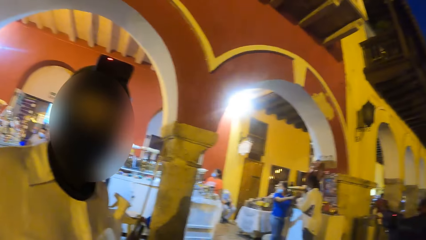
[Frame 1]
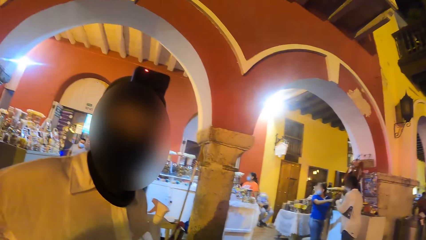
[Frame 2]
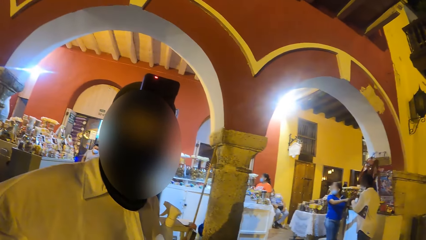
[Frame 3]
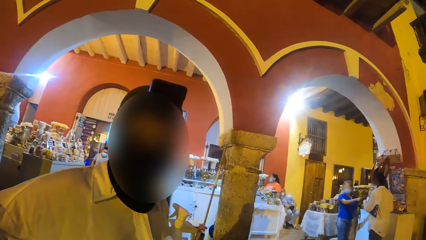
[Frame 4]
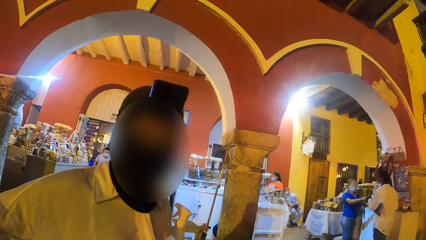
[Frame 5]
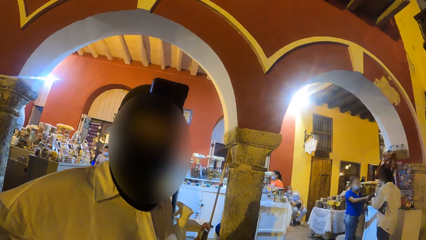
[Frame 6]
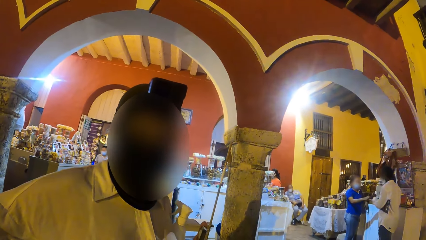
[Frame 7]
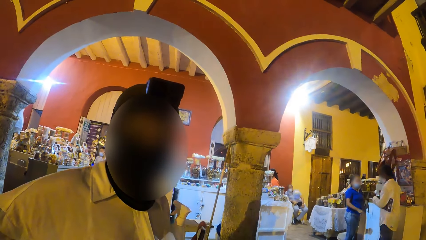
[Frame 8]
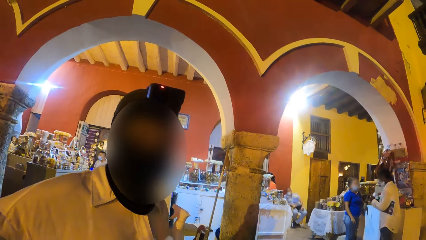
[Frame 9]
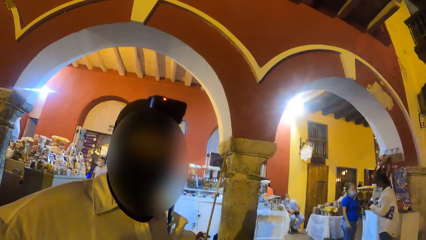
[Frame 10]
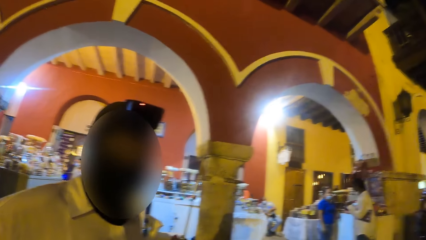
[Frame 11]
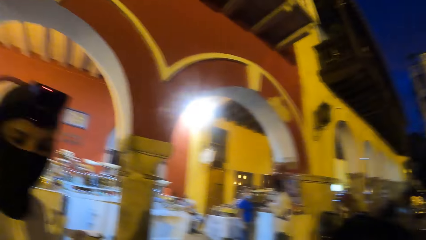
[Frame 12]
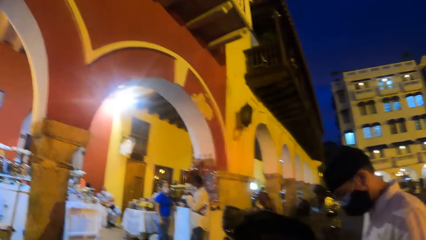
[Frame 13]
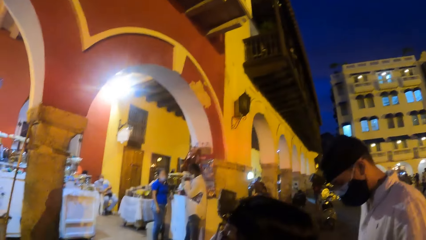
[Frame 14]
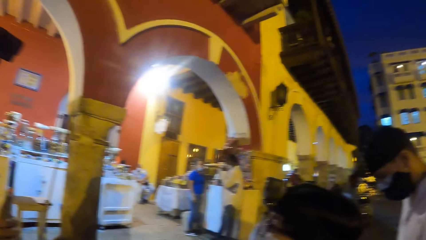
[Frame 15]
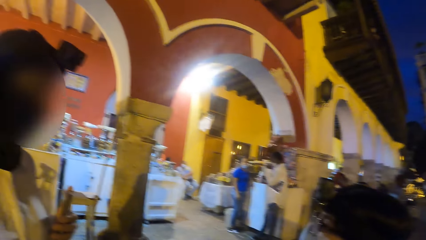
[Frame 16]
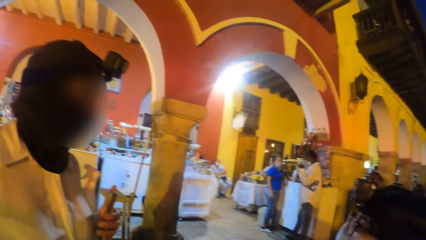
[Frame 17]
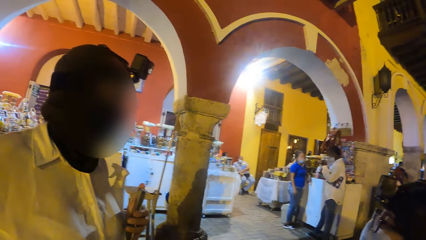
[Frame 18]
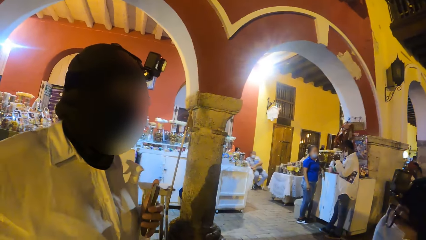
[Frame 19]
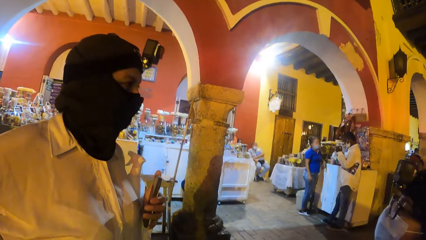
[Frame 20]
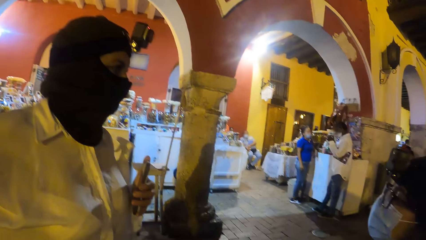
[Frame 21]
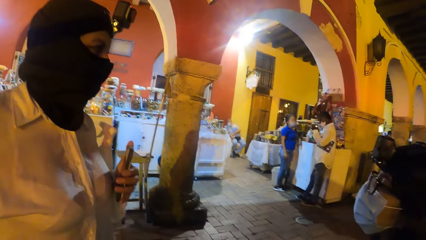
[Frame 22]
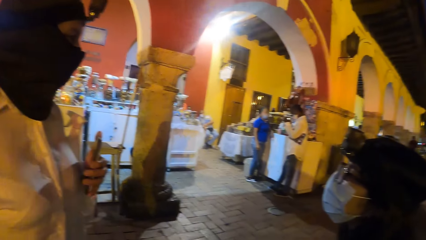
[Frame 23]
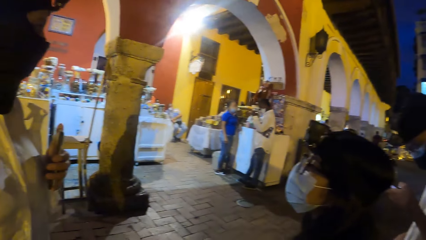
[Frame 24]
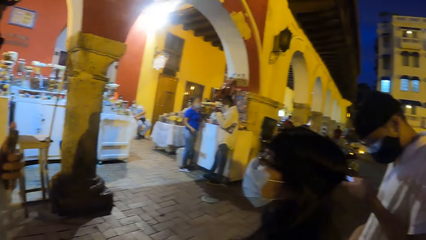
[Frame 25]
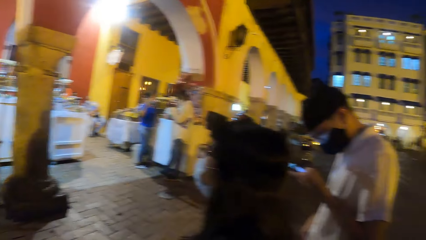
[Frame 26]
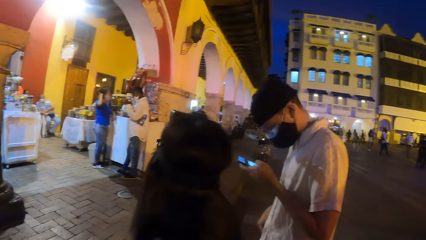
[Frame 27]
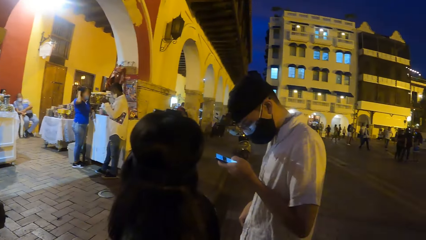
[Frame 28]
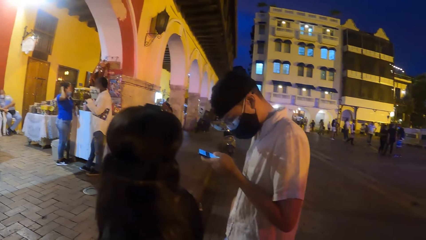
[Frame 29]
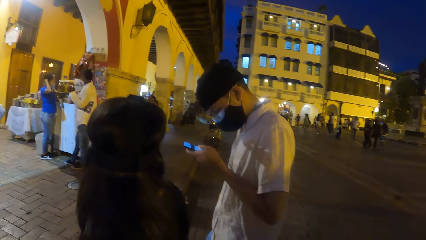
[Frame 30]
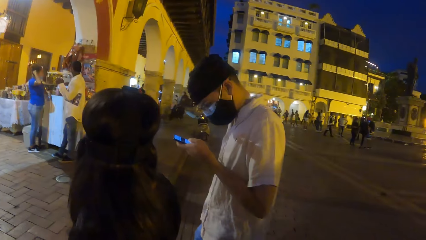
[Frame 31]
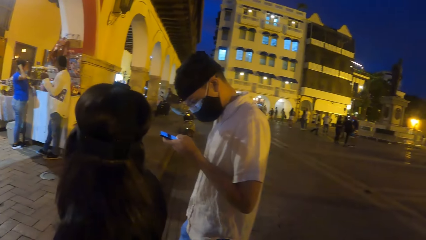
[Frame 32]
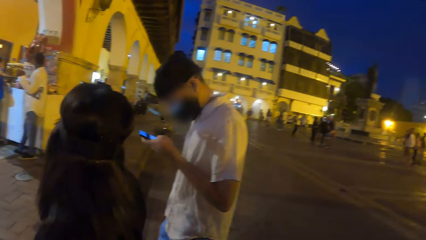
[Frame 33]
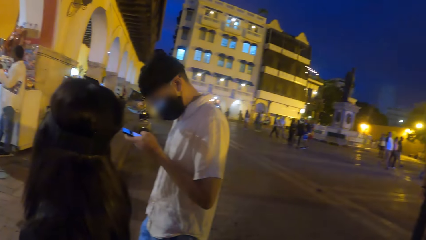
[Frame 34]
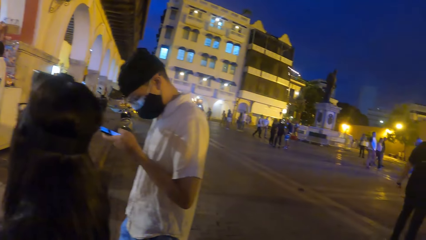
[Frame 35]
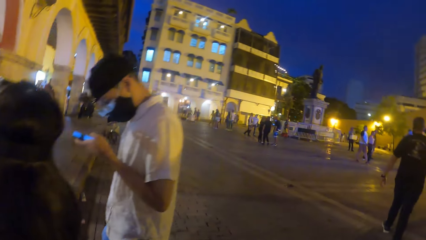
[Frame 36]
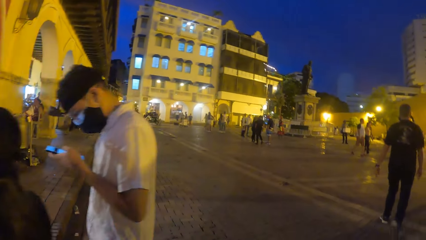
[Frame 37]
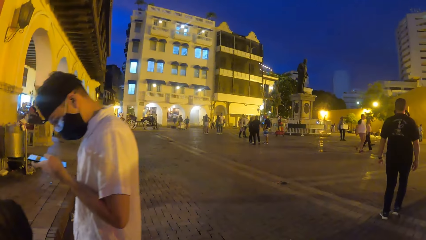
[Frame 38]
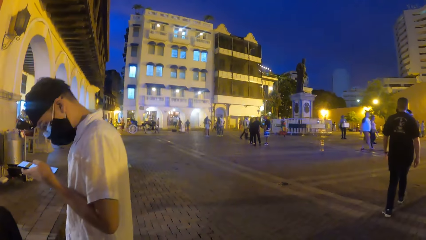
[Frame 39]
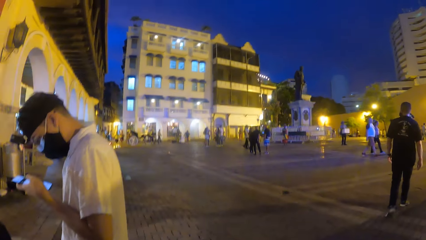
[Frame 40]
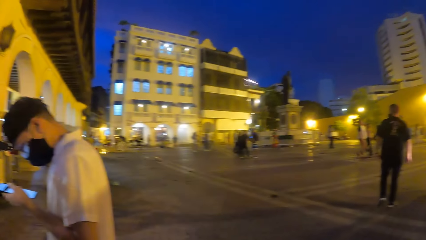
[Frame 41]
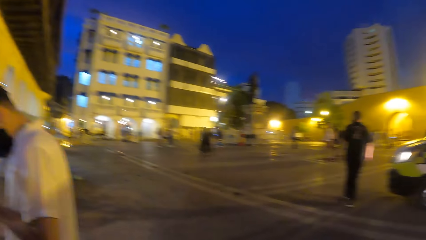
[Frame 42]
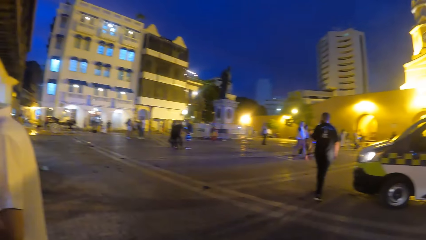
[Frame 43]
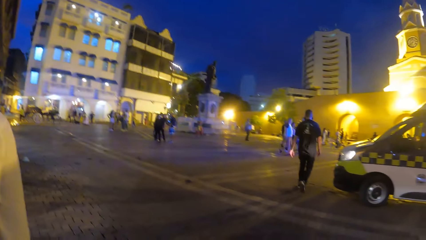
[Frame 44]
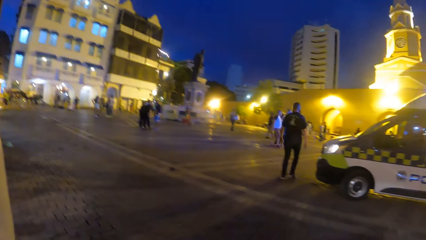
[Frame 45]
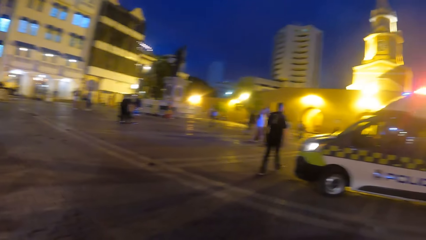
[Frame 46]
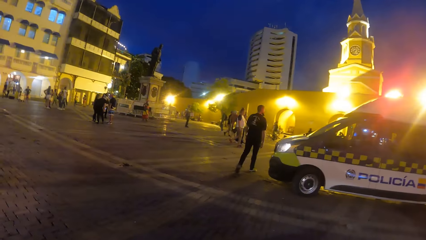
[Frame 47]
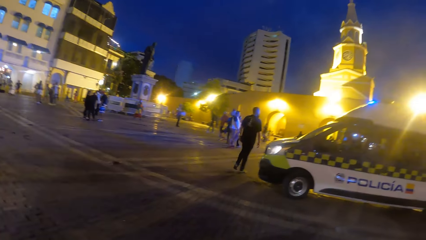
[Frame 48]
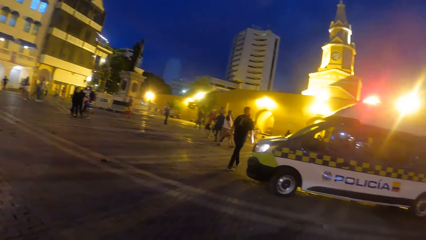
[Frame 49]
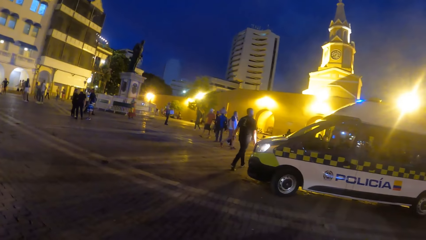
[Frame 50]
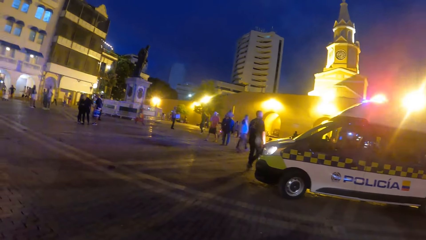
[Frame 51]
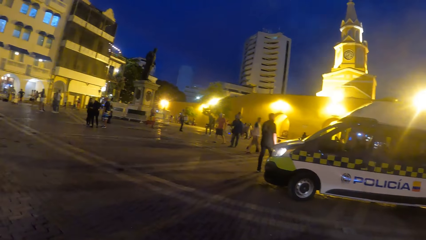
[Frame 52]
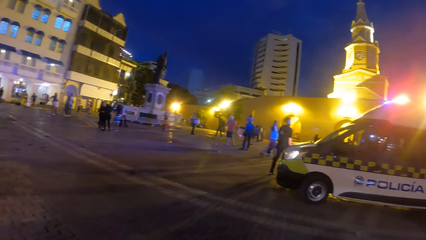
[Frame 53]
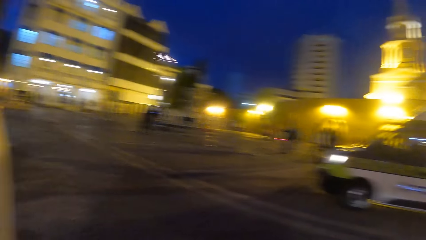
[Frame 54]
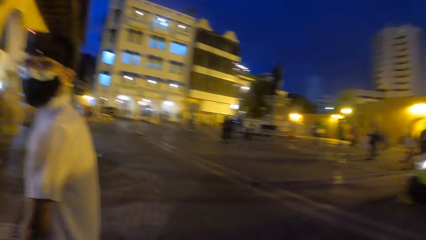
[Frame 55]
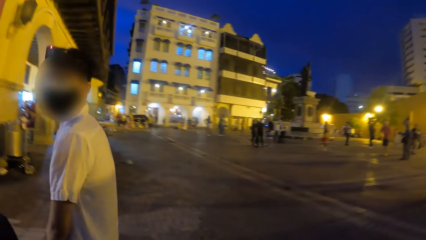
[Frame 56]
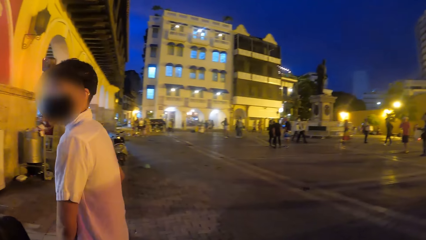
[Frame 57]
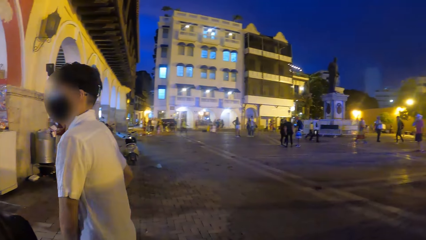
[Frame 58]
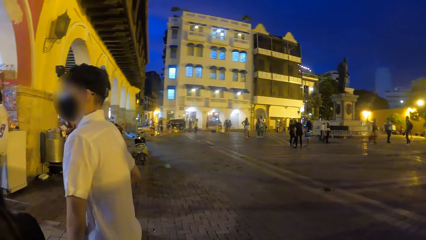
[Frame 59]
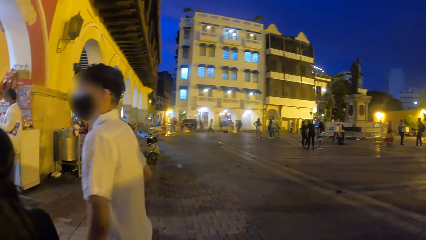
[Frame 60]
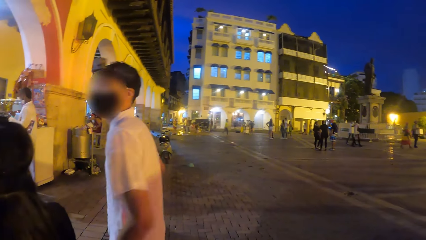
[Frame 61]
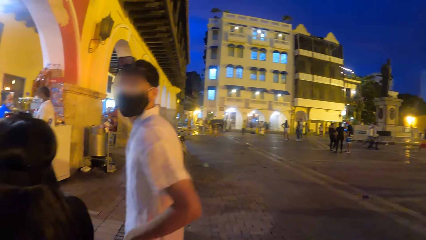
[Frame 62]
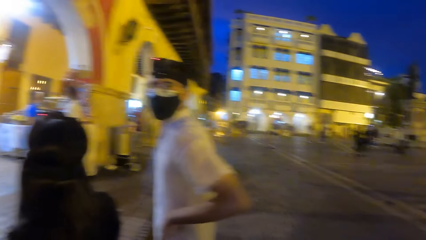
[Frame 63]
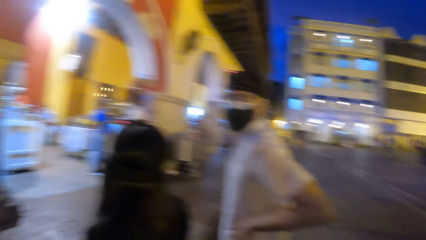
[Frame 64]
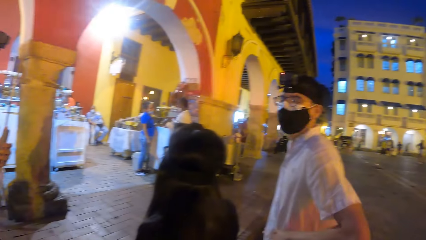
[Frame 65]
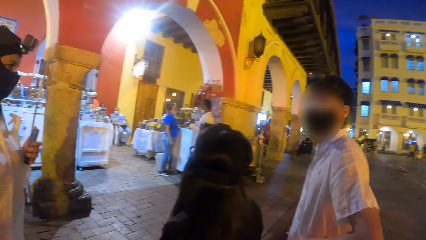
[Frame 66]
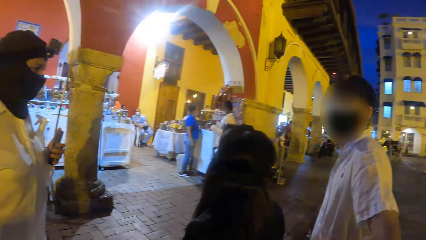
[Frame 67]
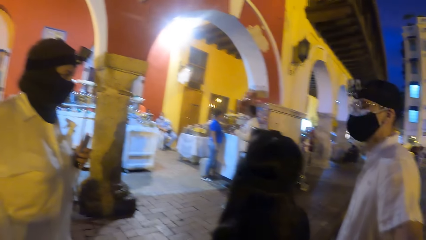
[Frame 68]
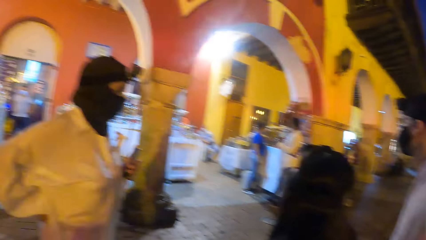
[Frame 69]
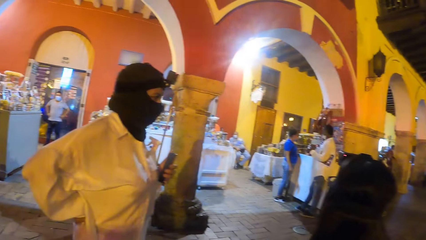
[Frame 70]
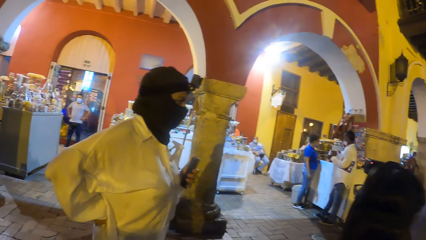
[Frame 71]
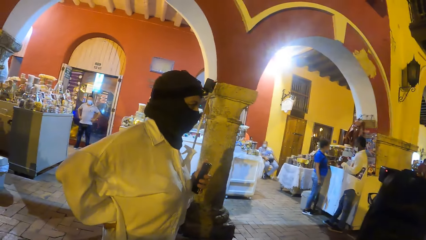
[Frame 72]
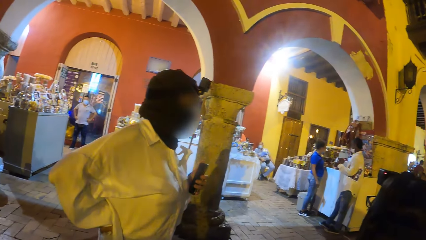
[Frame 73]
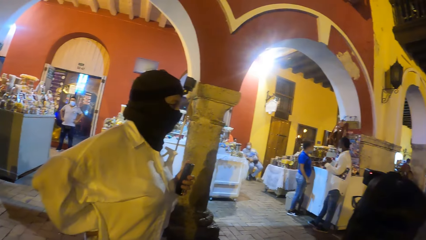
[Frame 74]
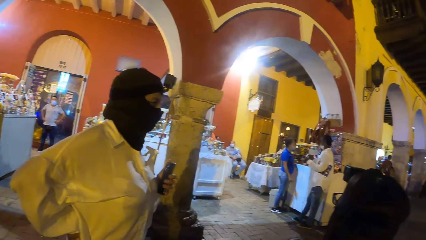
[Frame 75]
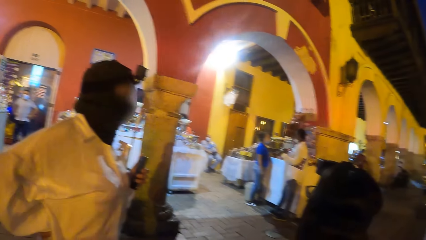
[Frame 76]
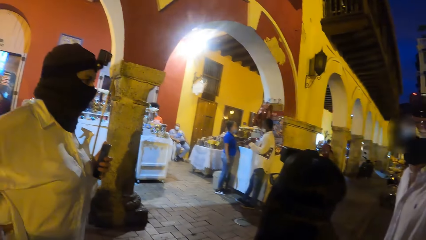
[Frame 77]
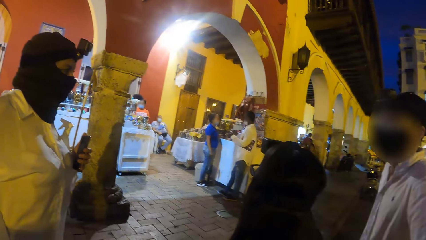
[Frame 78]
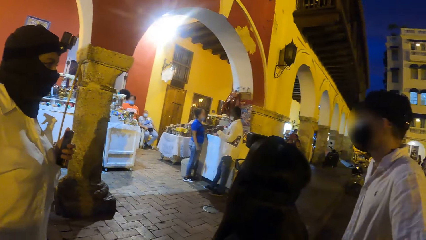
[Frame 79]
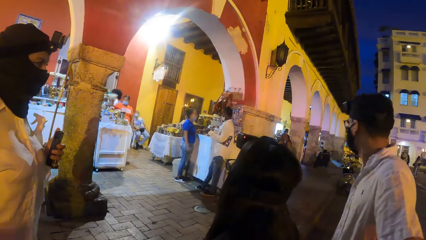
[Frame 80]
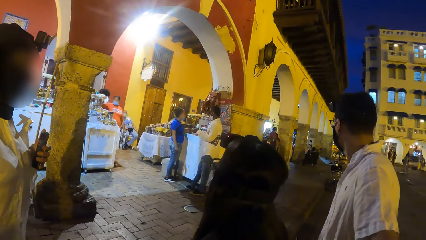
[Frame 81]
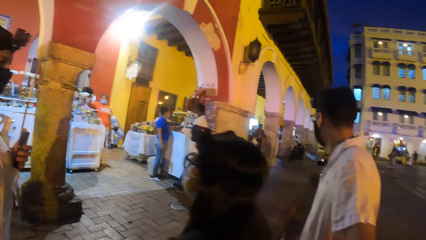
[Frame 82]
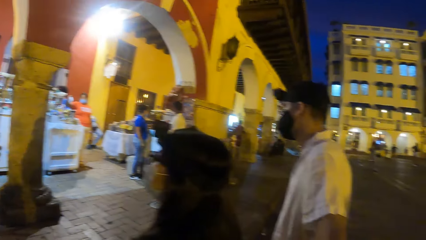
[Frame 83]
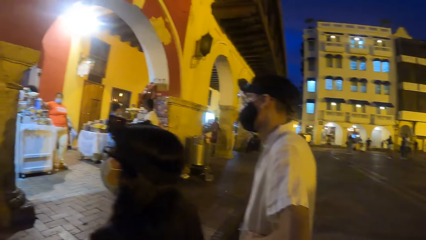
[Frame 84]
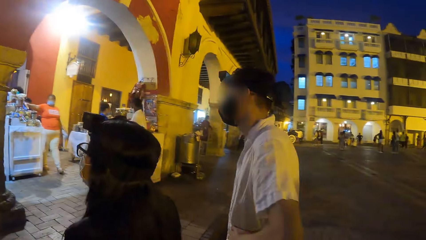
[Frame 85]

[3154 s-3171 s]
The camera wearer interacts with a woman. The man operates a phone with his left hand. The camera wearer looks around. The man puts the phone in his left hand into his pocket. The man looks around.
